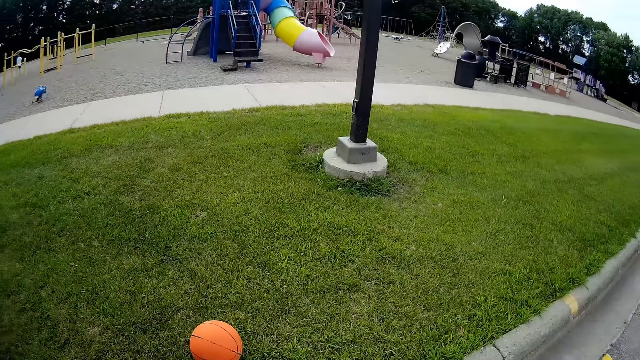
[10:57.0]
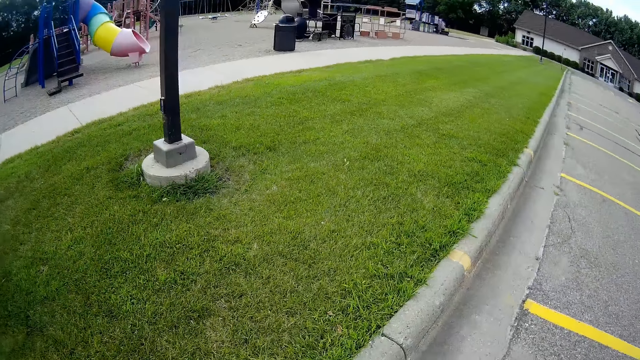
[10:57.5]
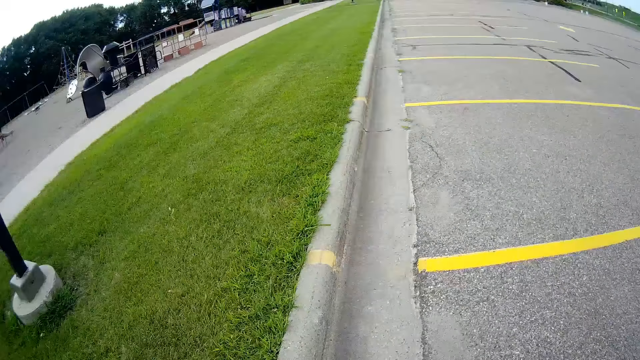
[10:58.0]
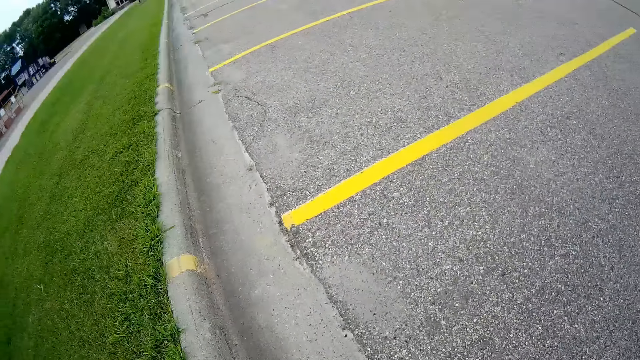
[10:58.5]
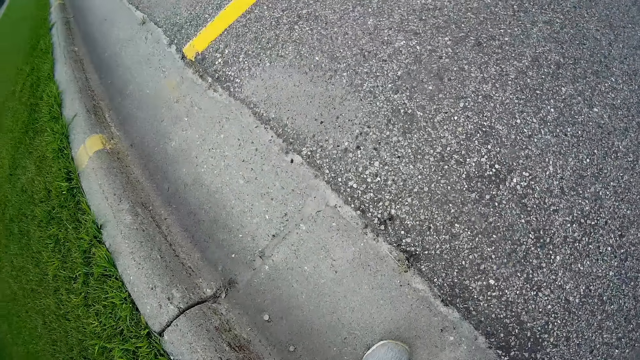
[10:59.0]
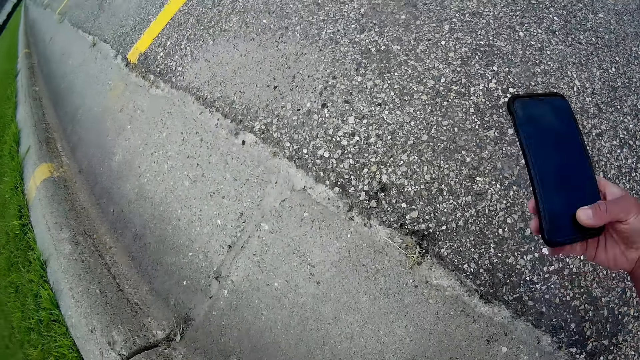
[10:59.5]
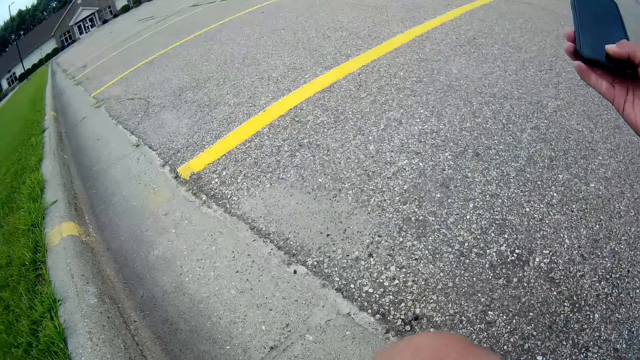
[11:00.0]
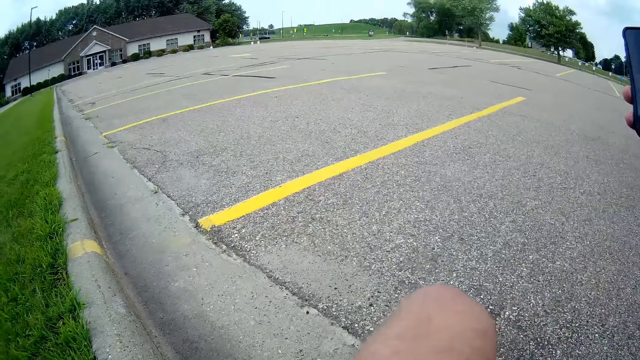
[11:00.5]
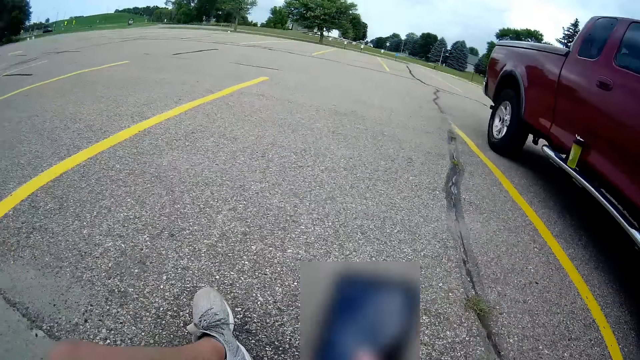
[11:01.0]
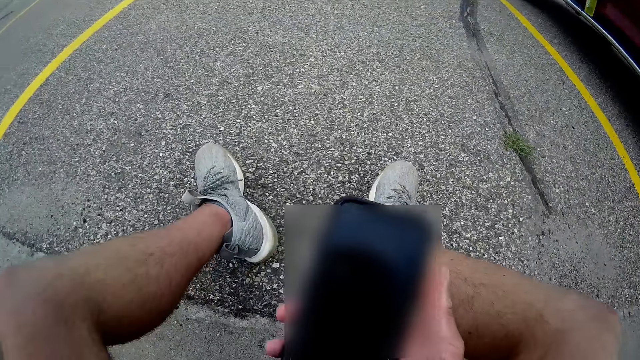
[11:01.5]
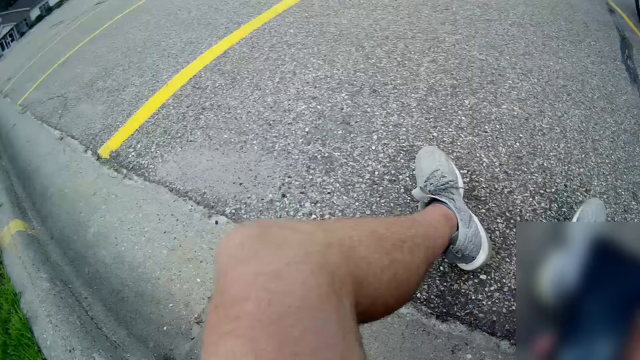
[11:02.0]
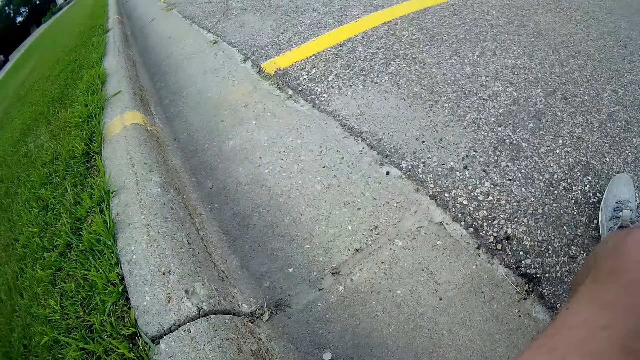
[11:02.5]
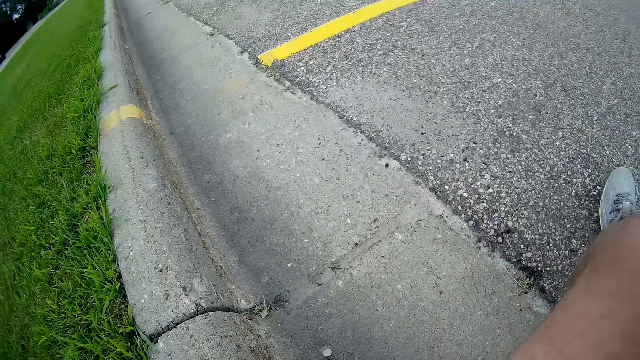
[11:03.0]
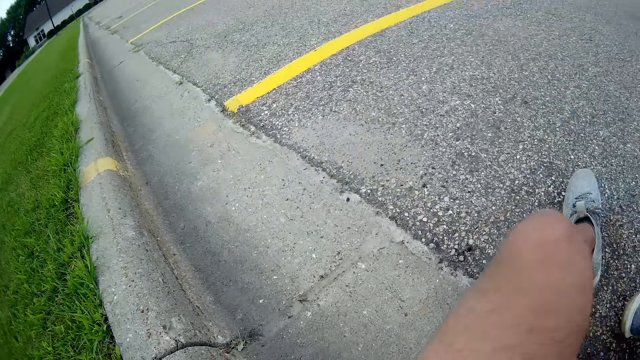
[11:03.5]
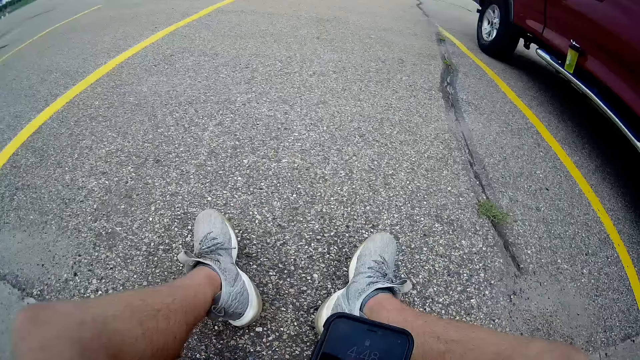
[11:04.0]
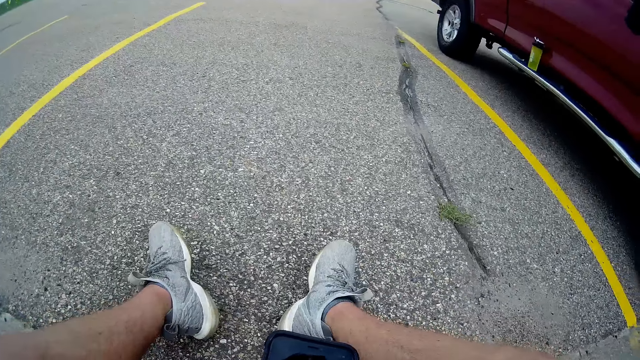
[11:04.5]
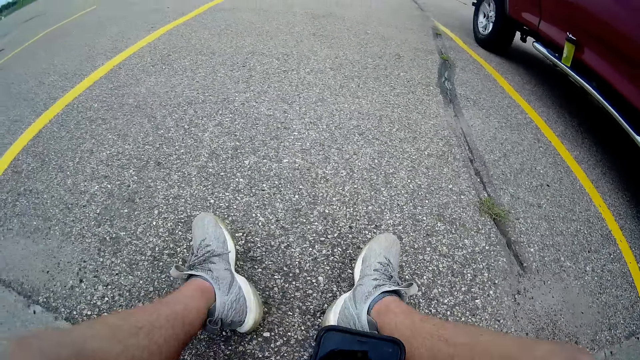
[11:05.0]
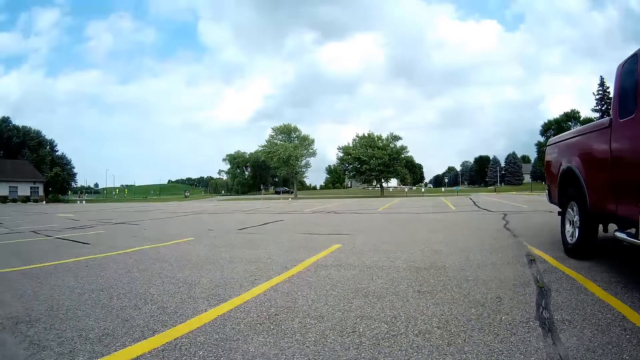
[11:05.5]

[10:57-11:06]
The camera wearer takes the phone out of his pocket. He holds the phone. He presses the phone. He sits down on a pavement or lawn.
